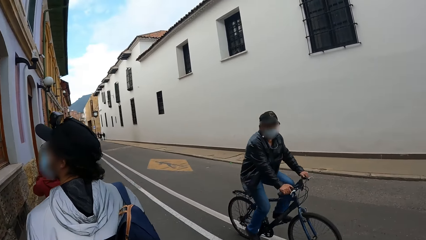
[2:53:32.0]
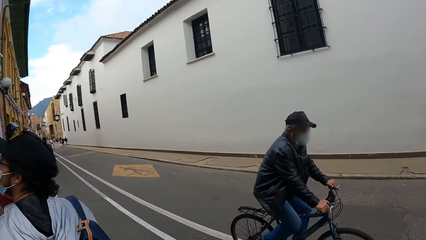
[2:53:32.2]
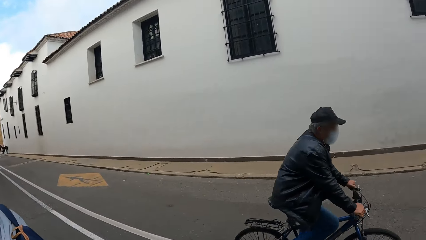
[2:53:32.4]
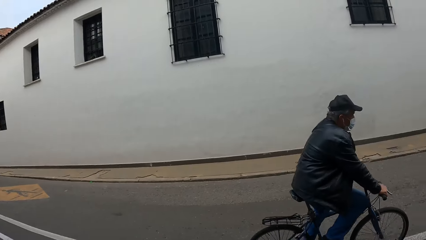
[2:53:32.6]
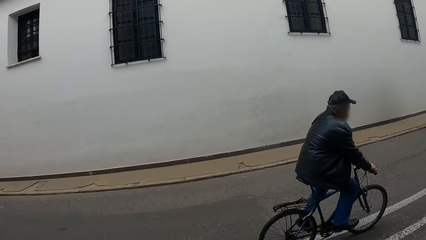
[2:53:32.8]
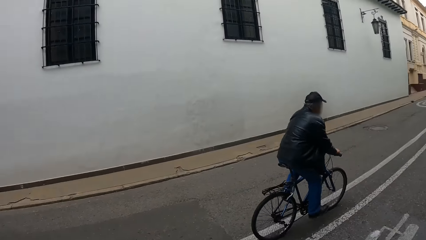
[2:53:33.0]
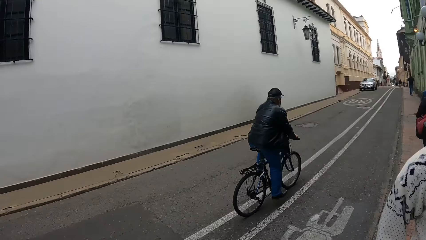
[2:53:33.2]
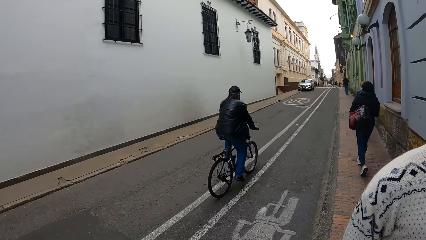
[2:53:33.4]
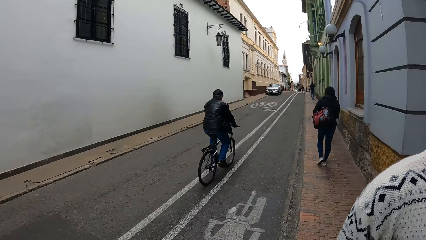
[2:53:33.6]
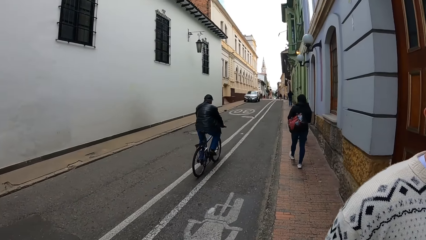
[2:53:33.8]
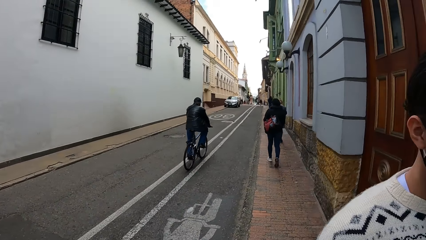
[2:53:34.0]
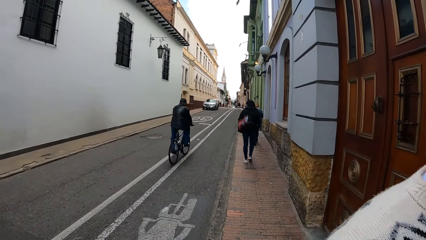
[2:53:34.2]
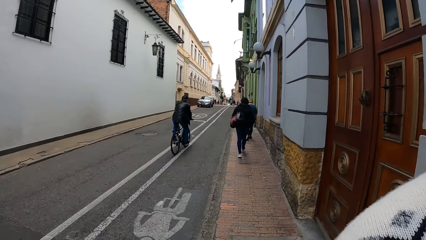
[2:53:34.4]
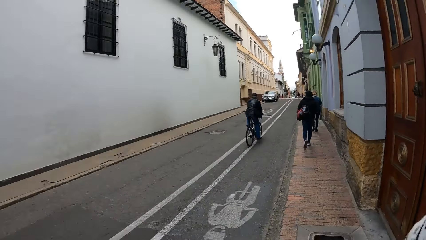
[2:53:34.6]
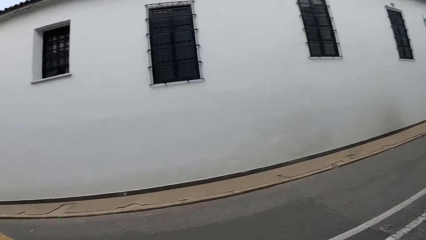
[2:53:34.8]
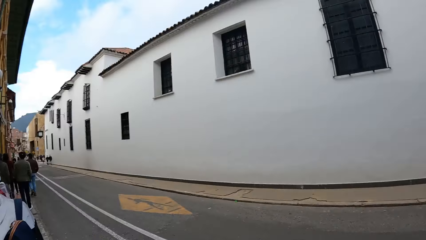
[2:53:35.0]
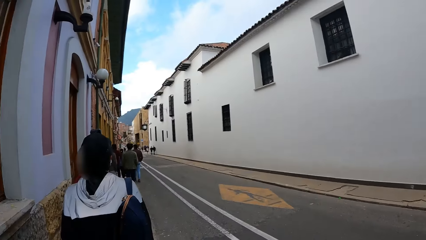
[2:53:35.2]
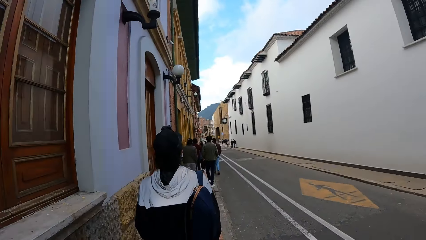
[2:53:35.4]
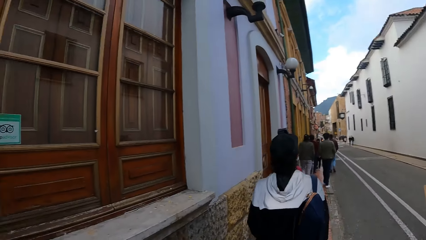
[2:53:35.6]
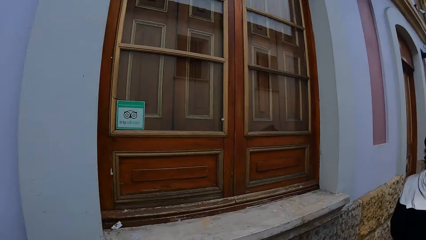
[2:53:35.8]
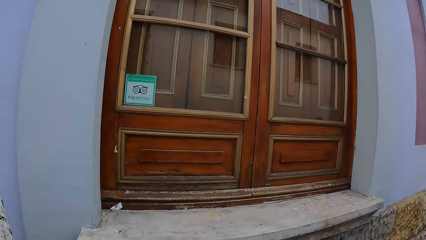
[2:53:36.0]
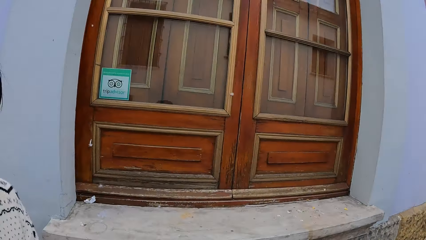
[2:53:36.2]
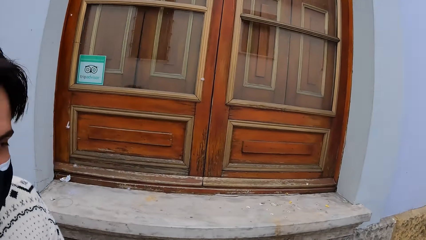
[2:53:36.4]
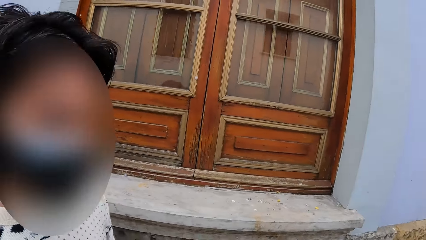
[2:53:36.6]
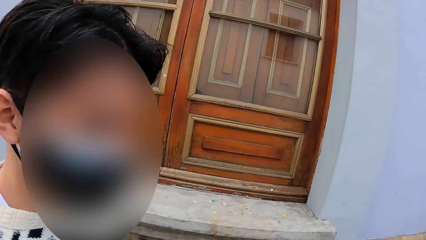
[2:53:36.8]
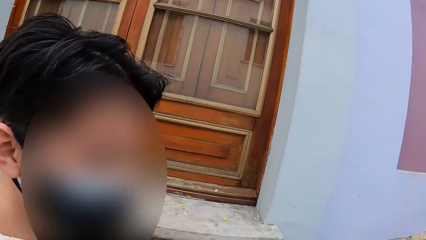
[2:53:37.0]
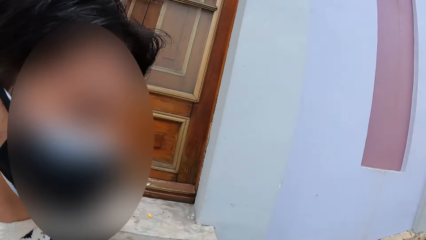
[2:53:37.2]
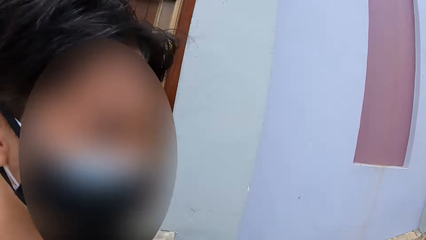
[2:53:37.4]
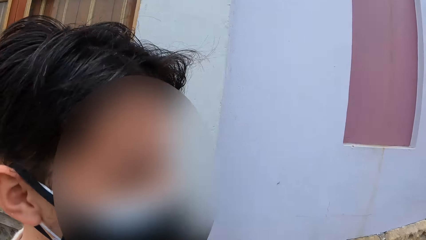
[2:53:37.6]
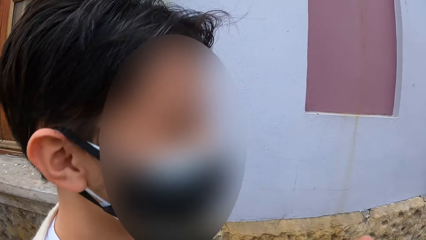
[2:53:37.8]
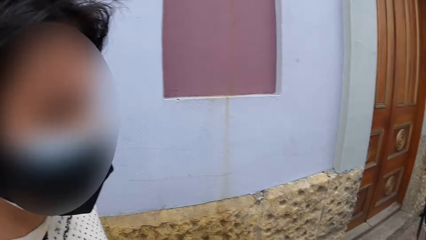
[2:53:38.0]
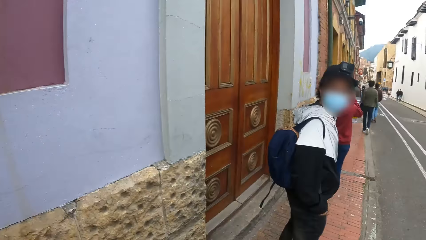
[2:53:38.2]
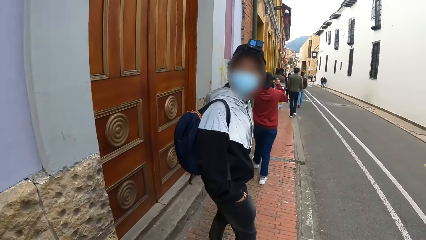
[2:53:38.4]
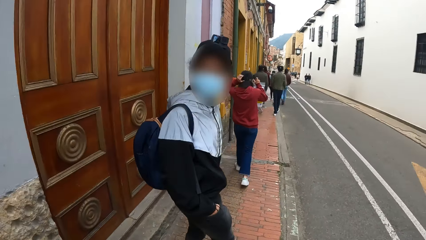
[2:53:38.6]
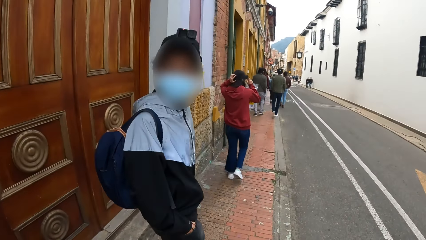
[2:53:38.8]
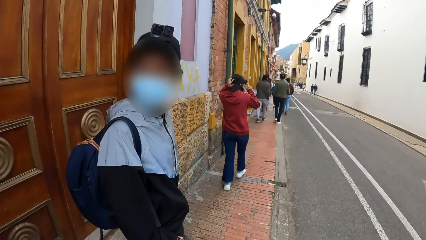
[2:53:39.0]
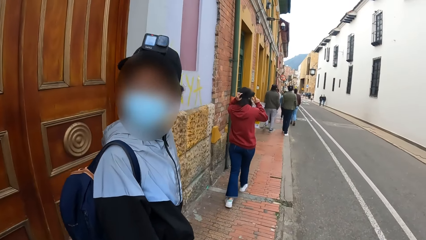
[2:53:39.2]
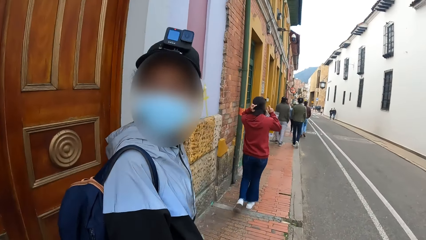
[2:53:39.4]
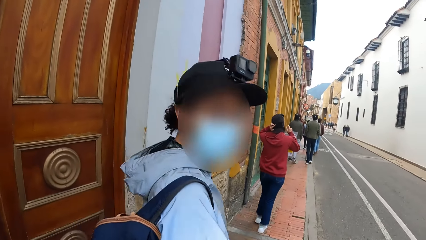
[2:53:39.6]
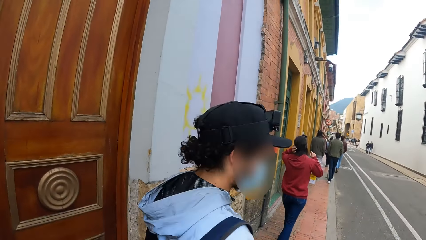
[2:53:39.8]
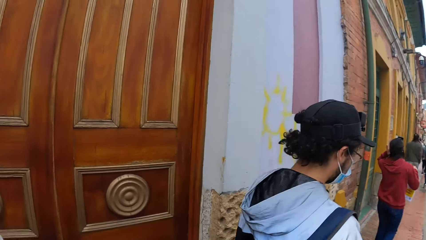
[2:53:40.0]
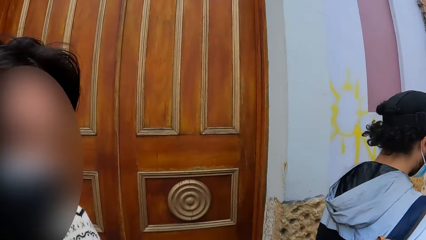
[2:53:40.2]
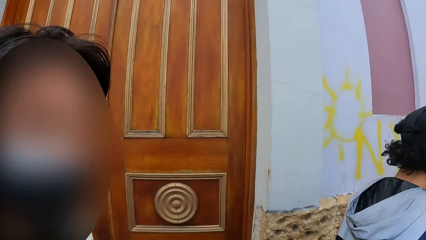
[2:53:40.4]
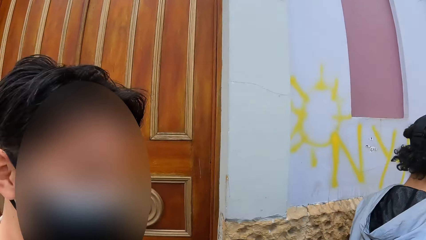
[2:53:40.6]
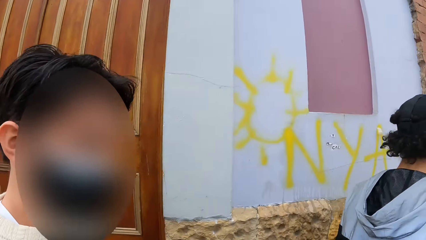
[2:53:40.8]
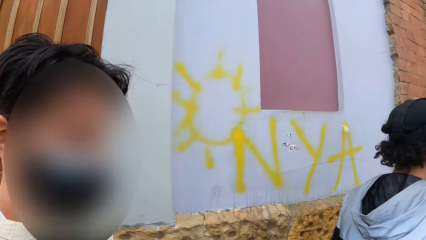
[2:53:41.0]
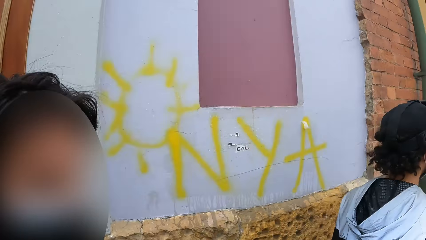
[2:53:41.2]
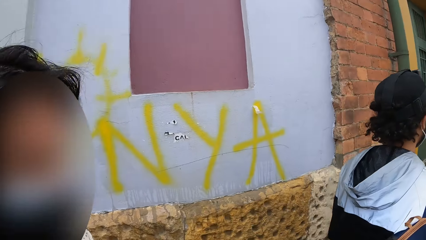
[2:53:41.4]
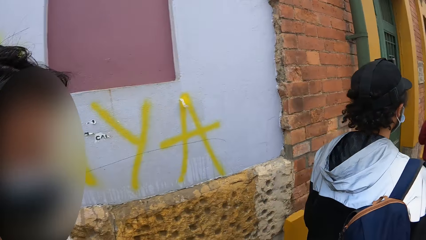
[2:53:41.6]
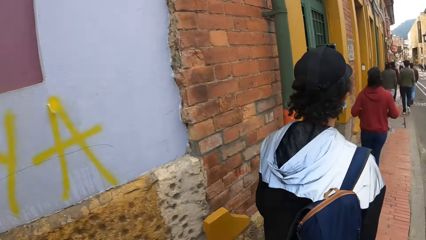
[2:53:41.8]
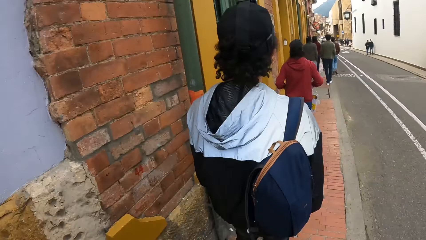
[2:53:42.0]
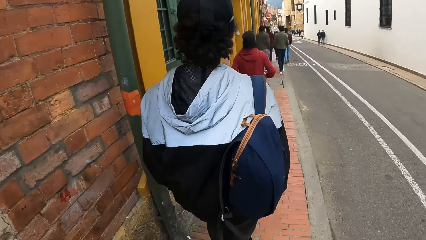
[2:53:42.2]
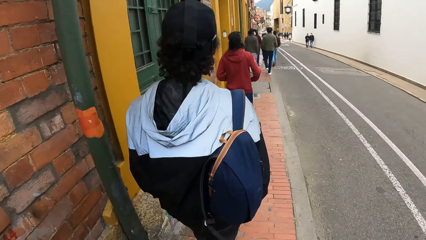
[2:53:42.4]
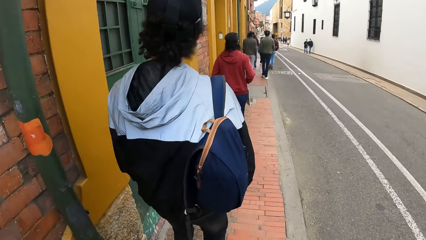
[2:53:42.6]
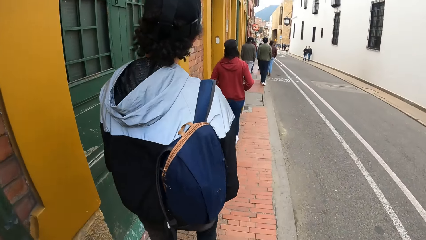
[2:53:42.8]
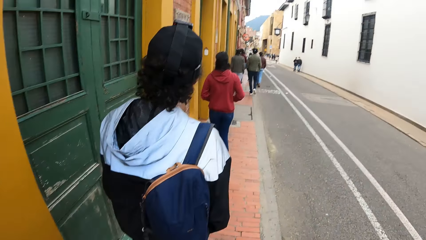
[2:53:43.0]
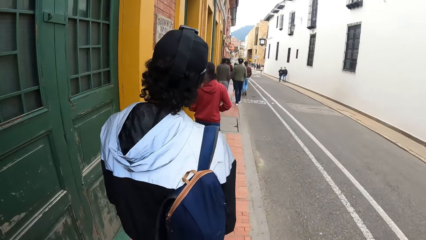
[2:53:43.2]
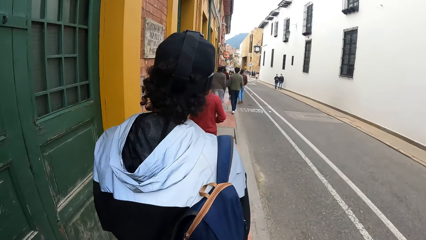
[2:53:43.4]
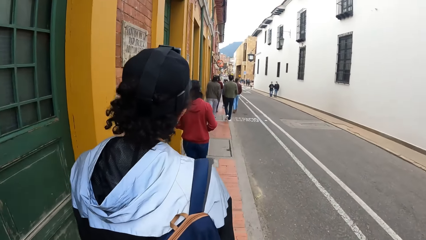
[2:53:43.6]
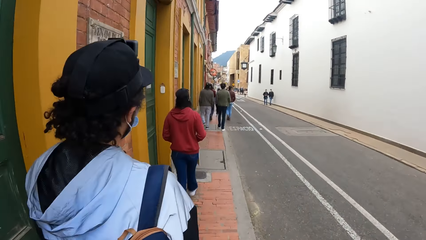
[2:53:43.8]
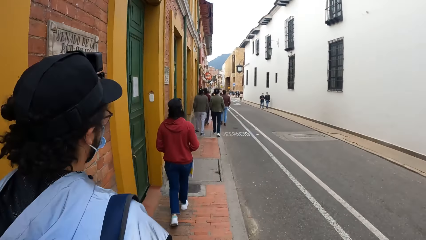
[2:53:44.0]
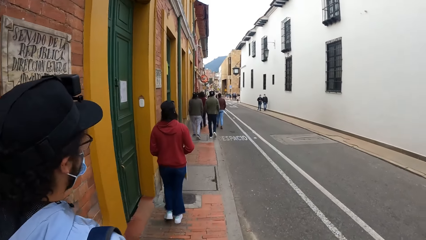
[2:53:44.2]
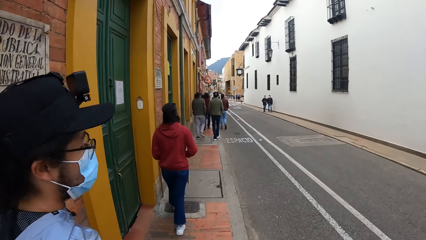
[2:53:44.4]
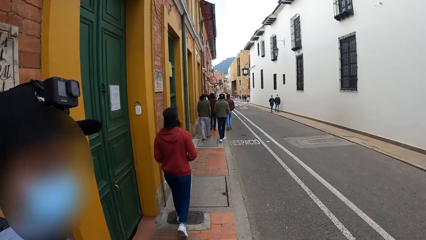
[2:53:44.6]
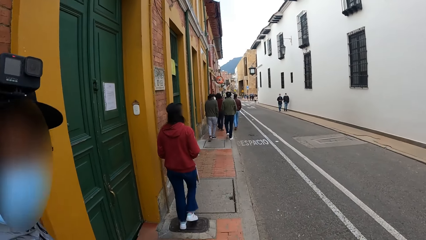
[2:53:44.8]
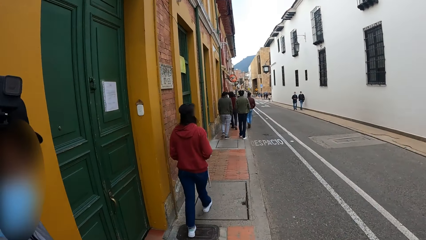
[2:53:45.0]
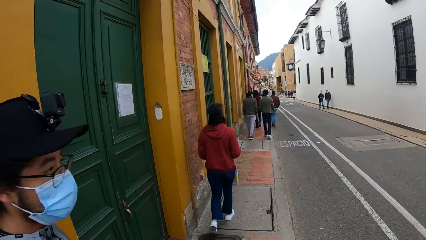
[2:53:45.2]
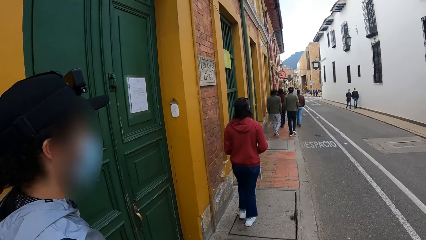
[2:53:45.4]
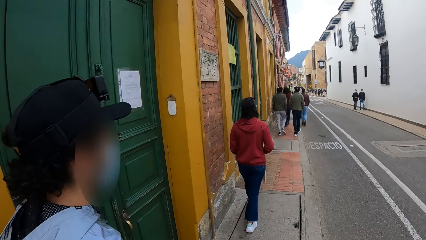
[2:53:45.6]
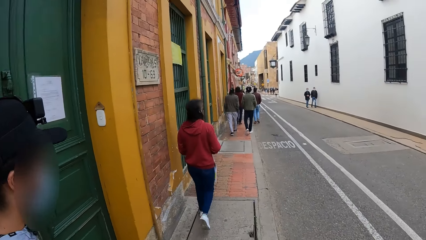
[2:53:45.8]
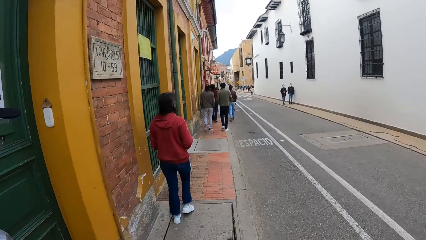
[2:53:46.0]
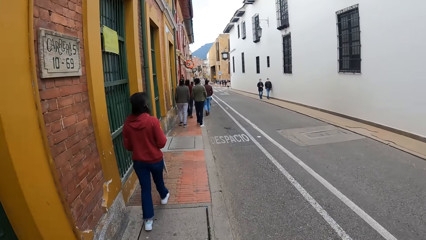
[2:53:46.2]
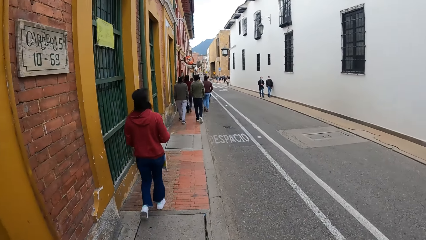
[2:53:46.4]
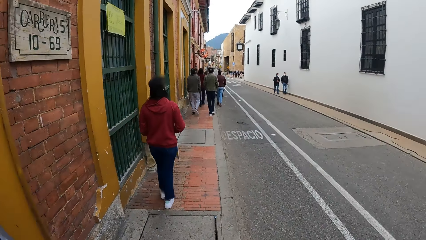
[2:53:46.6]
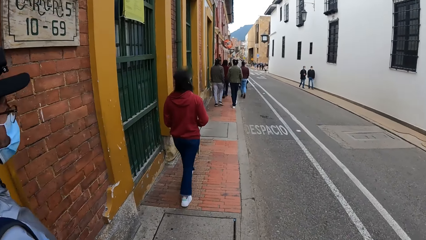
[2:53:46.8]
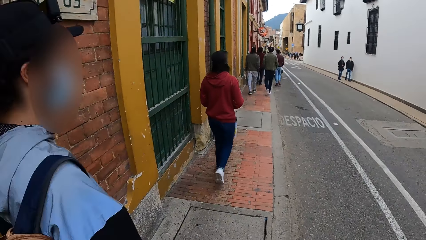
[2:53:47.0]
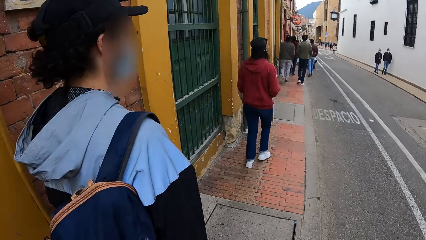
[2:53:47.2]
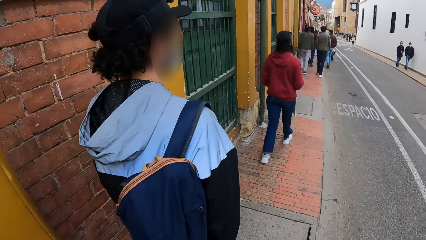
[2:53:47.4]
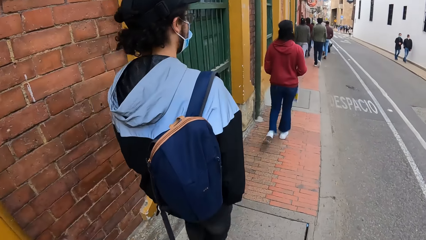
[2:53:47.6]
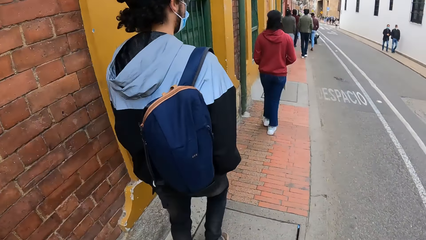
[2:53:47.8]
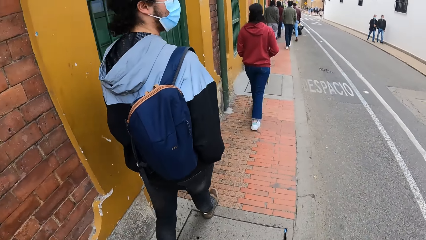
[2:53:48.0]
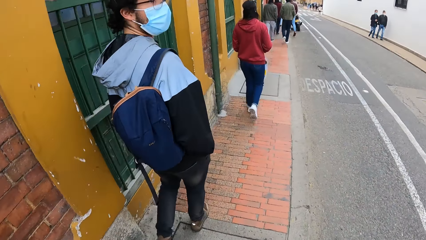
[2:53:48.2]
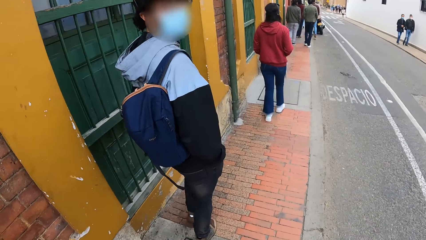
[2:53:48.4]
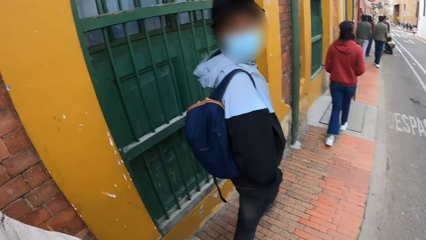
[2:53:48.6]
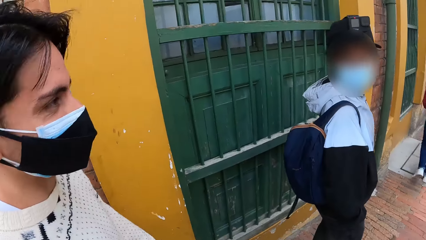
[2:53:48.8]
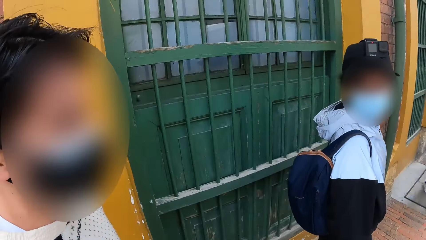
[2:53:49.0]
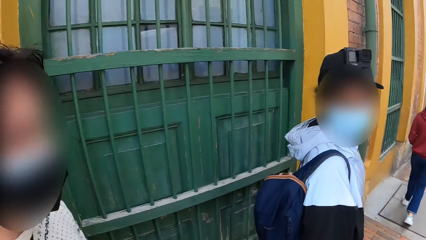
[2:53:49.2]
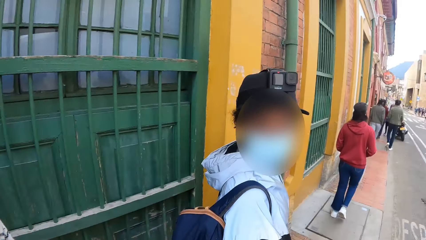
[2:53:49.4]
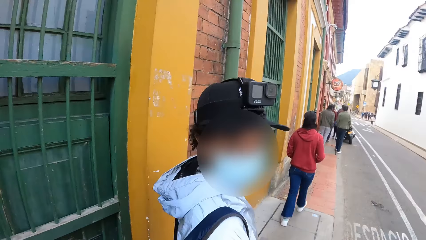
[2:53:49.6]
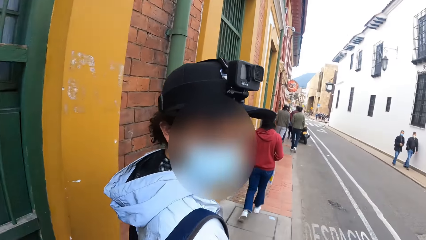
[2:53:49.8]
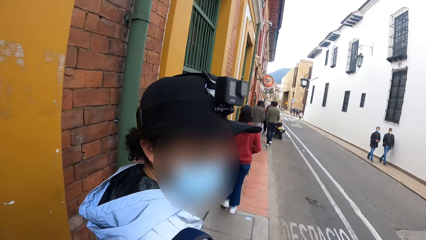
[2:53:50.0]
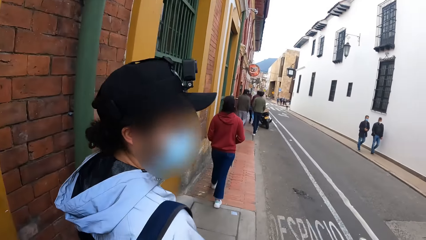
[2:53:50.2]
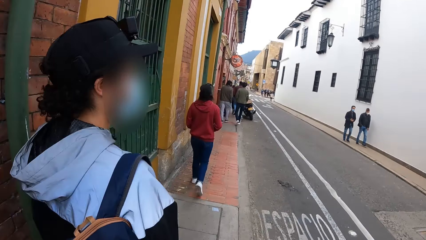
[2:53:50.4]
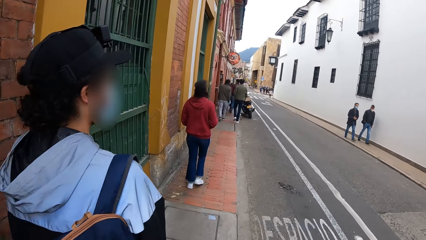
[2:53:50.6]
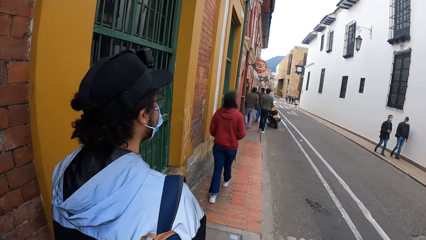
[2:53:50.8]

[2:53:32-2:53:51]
A man rides a bicycle past the camera wearer. The camera wearer looks around on the street. A second man interacts with the camera wearer and a third man along the street. A woman adjusts her camera with both hands. The second man interacts with the camera wearer and the third man.
